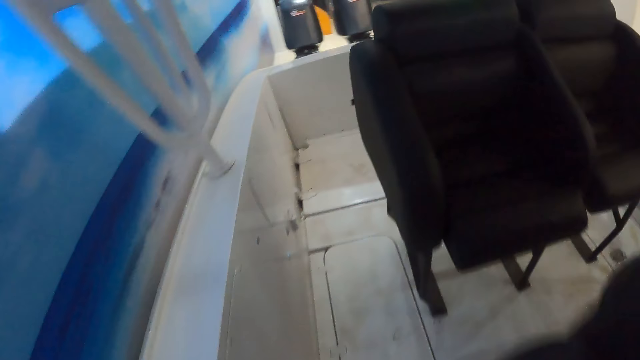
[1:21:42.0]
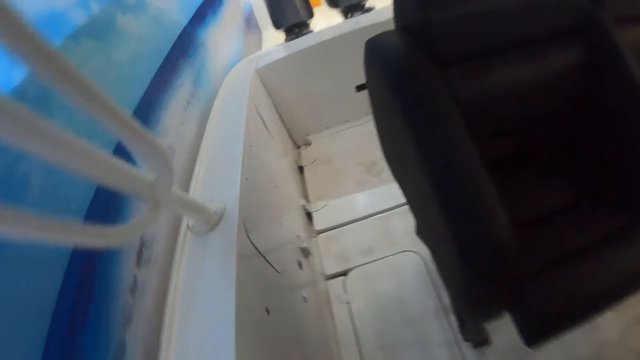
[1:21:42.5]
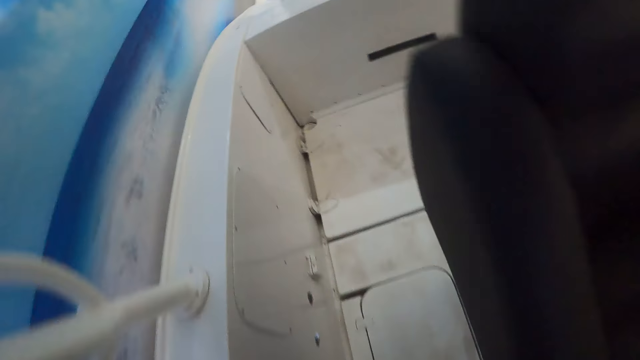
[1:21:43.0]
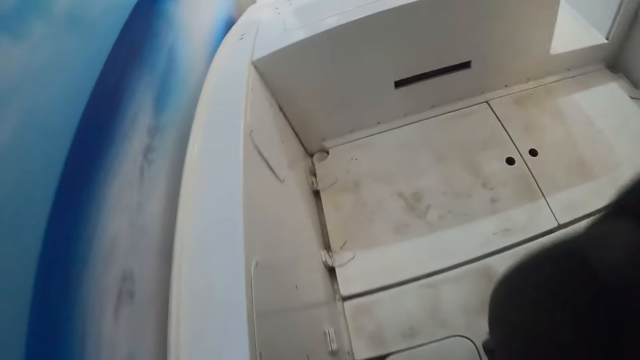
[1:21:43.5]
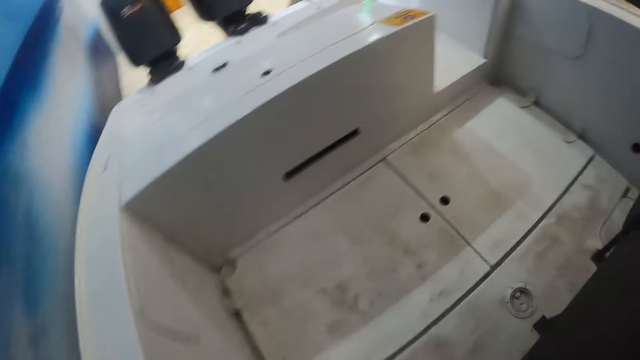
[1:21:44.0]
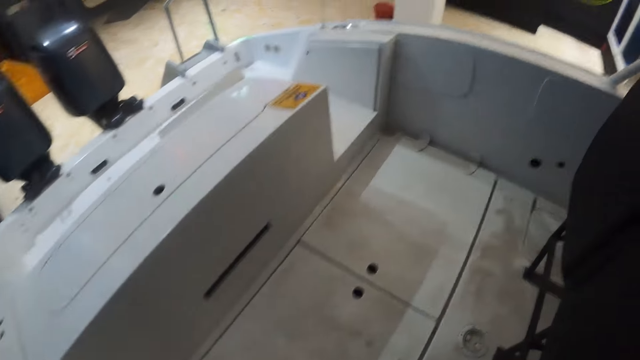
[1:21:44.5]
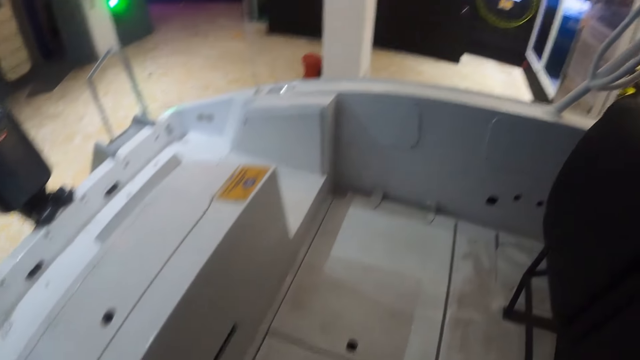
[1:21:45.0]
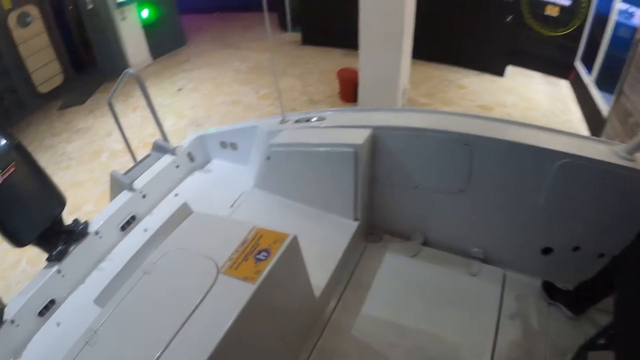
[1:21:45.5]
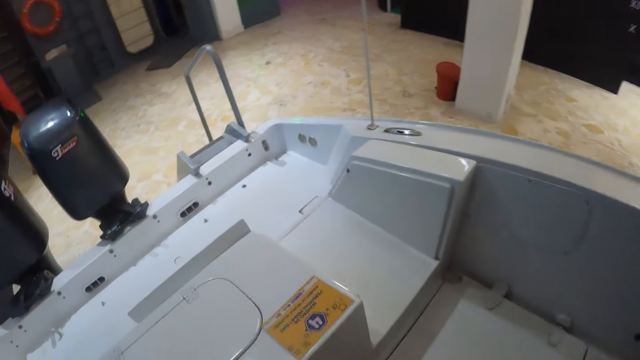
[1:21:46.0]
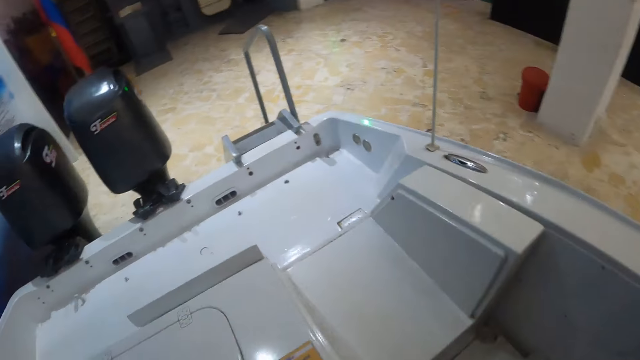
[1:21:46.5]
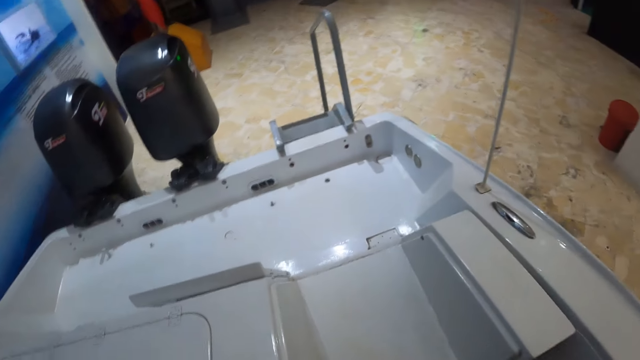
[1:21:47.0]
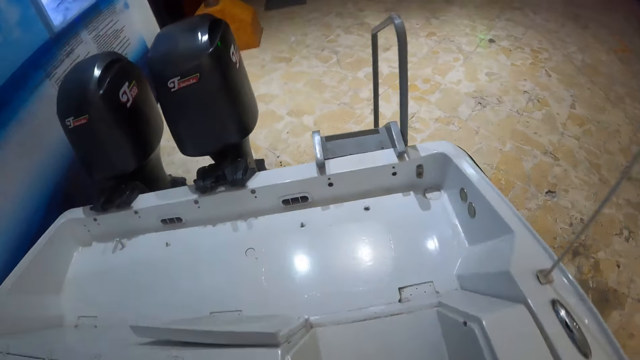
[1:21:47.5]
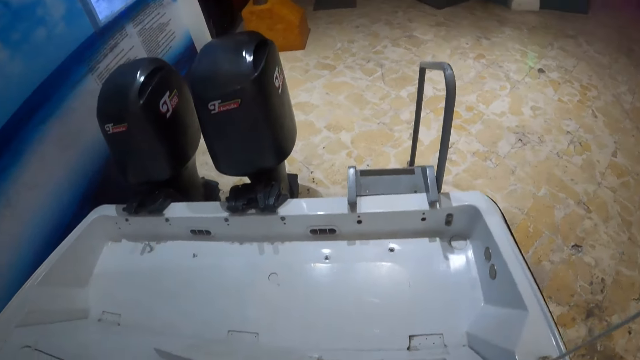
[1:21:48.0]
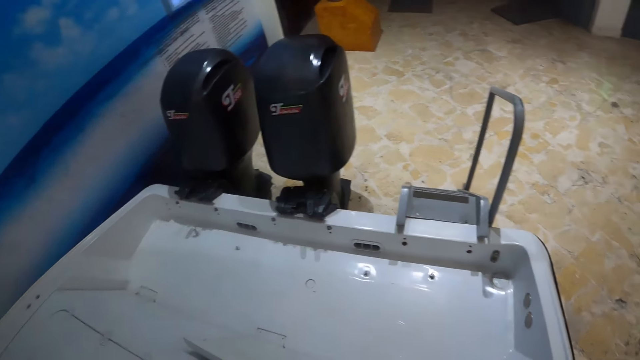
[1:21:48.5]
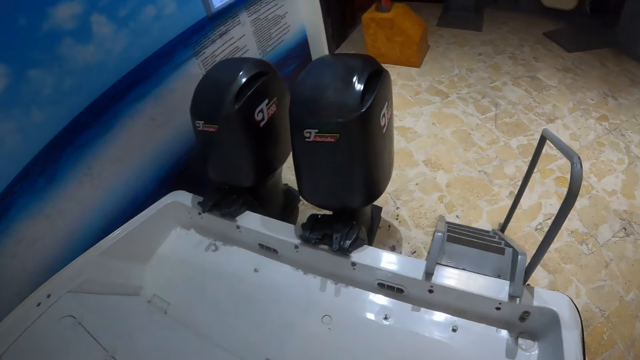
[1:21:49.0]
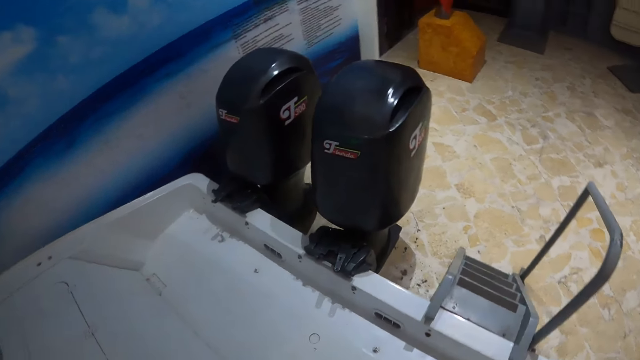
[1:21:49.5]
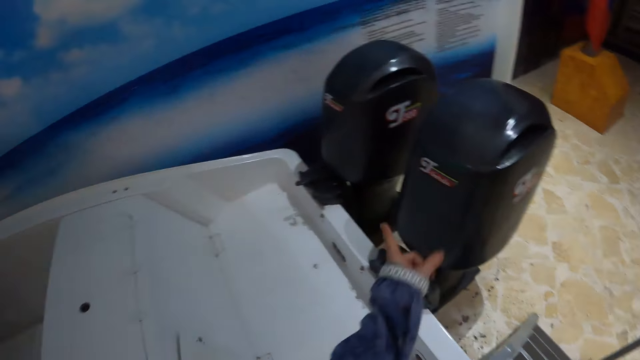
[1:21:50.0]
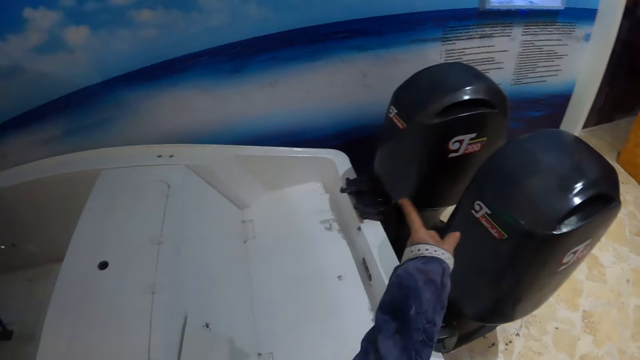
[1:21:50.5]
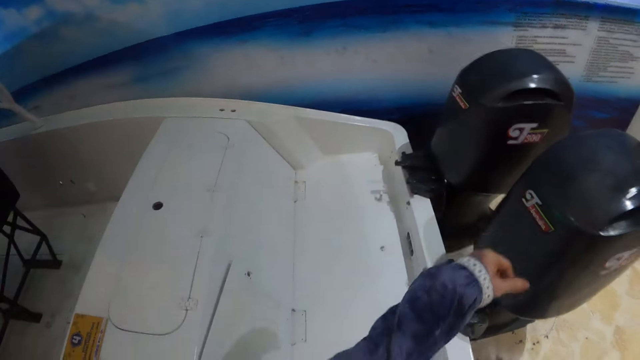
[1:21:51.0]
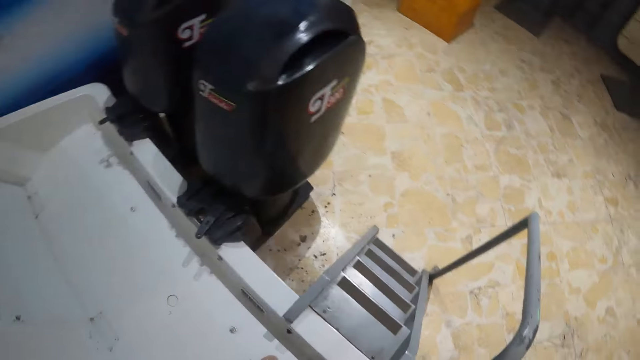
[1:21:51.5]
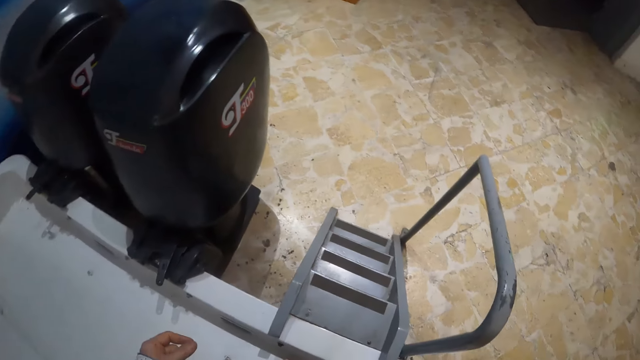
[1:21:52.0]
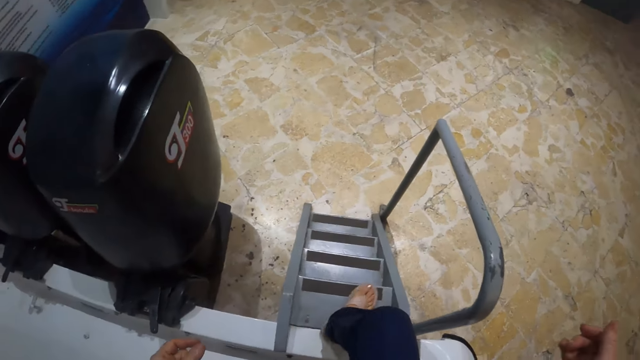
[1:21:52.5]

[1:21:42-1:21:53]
The camera wearer points at the boat engine.

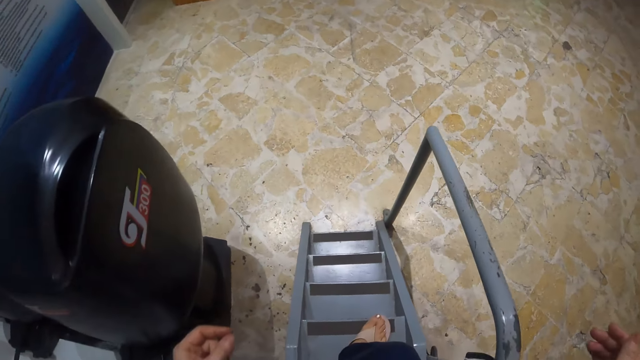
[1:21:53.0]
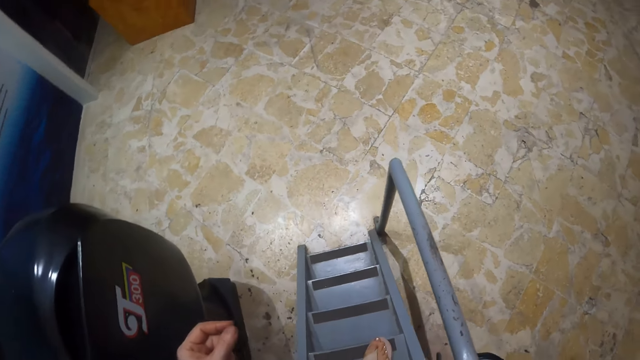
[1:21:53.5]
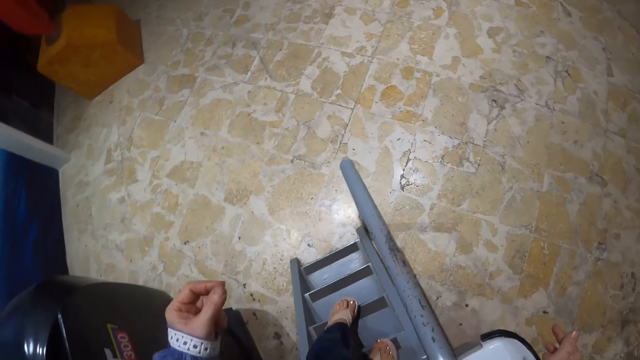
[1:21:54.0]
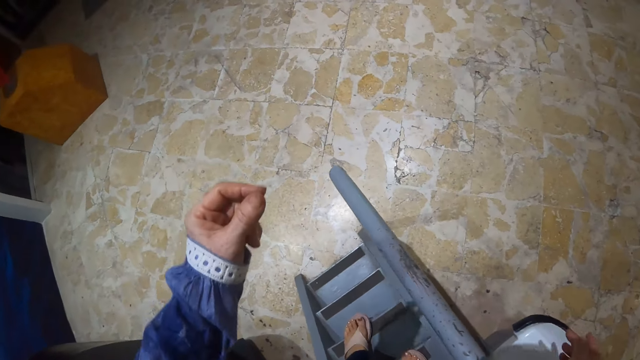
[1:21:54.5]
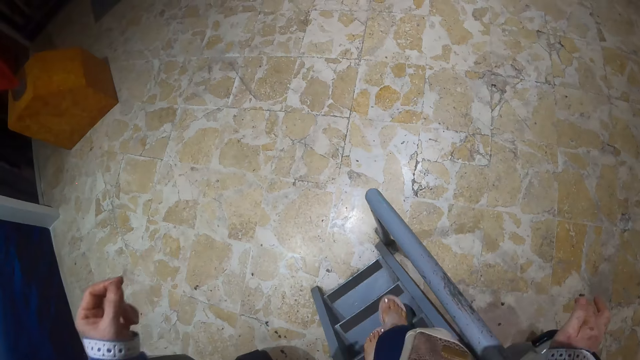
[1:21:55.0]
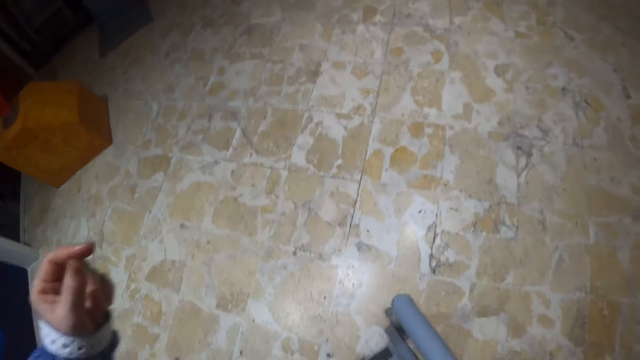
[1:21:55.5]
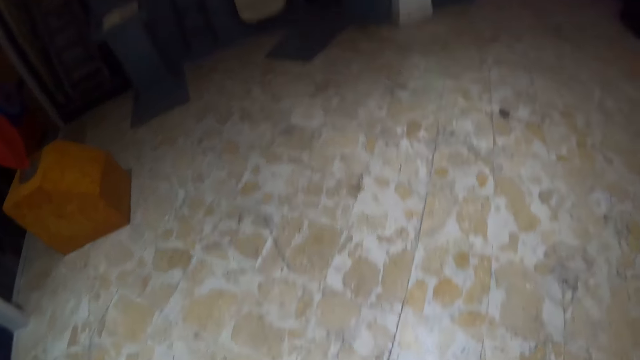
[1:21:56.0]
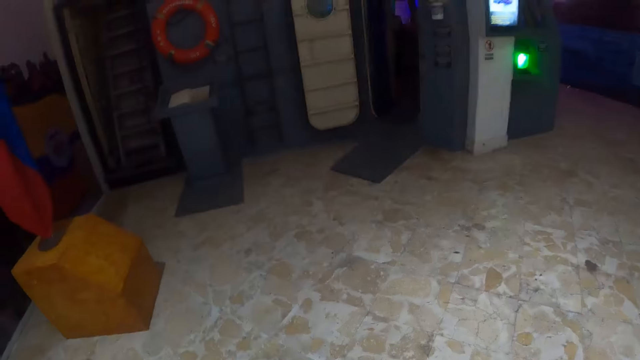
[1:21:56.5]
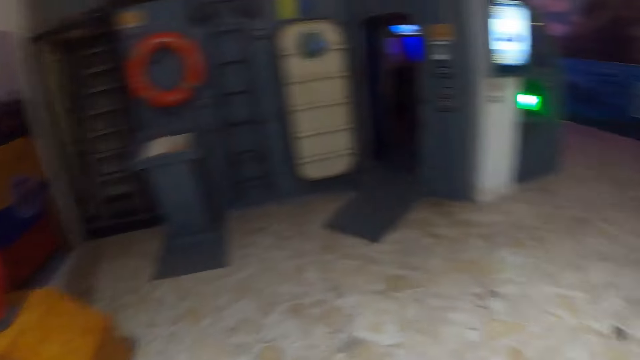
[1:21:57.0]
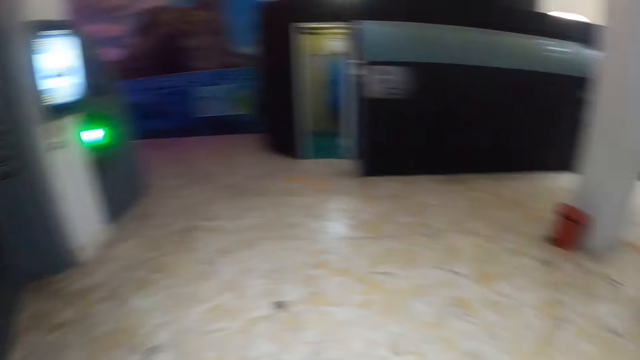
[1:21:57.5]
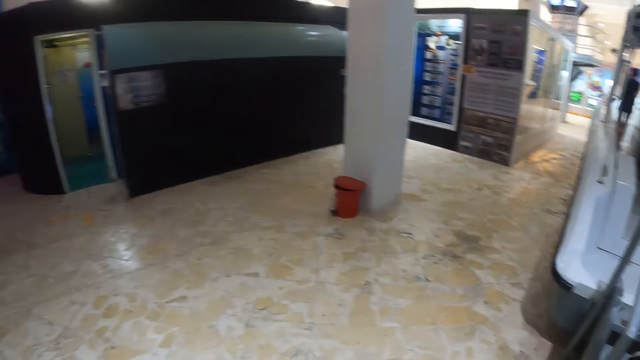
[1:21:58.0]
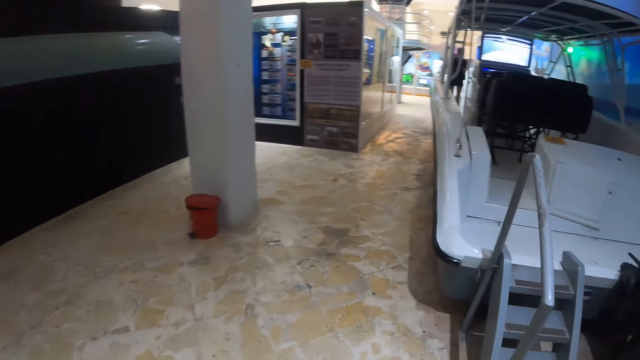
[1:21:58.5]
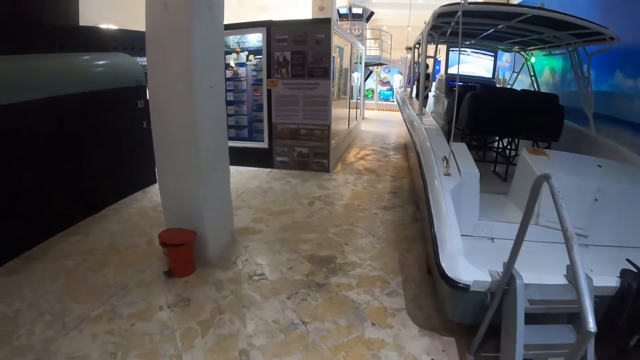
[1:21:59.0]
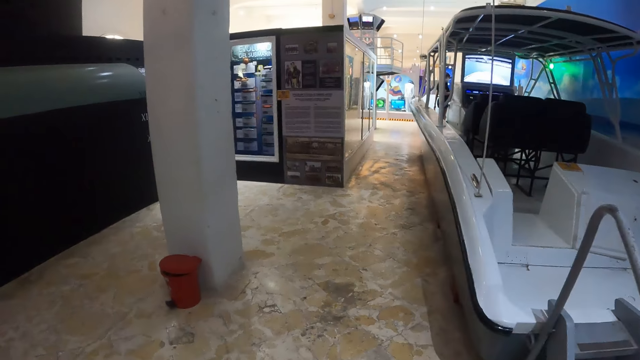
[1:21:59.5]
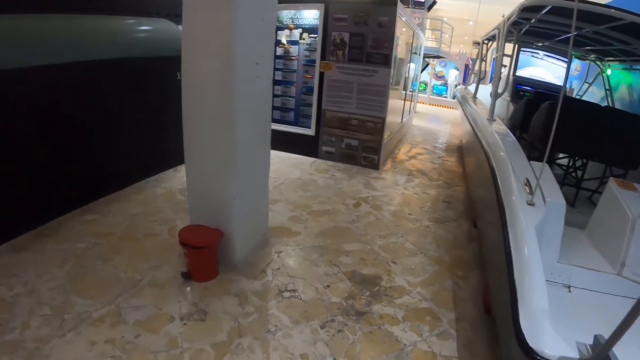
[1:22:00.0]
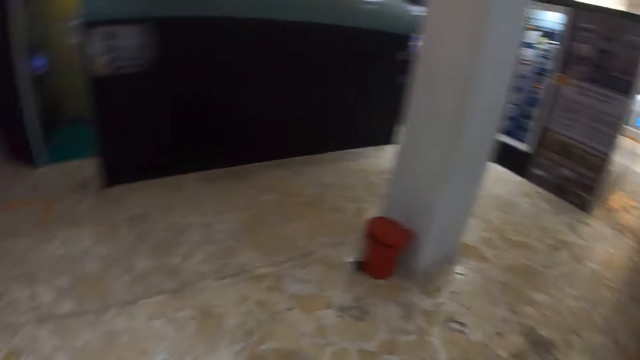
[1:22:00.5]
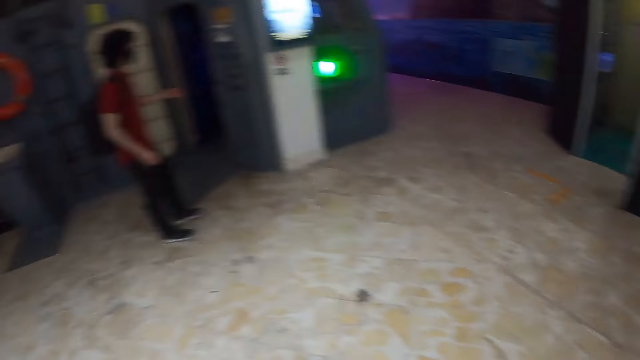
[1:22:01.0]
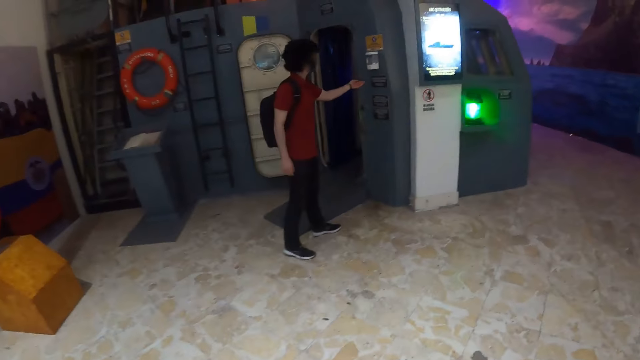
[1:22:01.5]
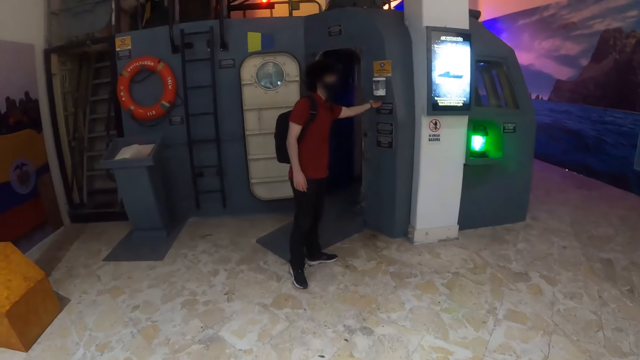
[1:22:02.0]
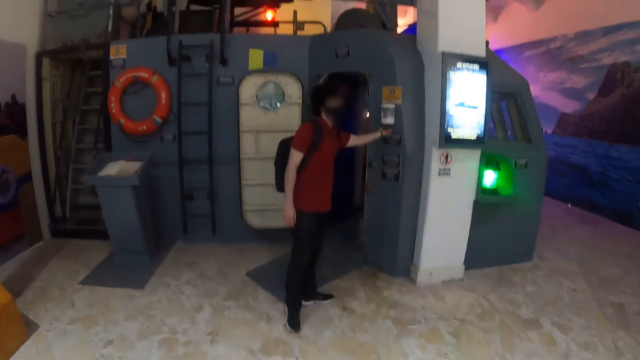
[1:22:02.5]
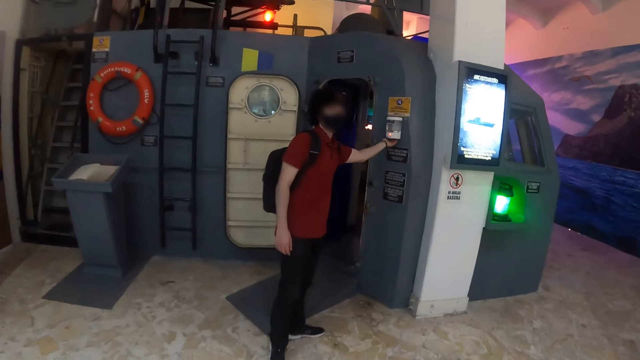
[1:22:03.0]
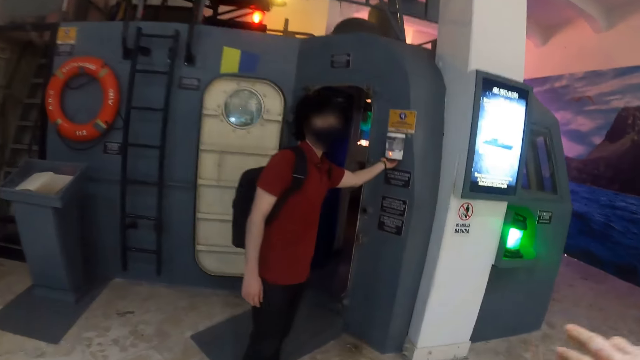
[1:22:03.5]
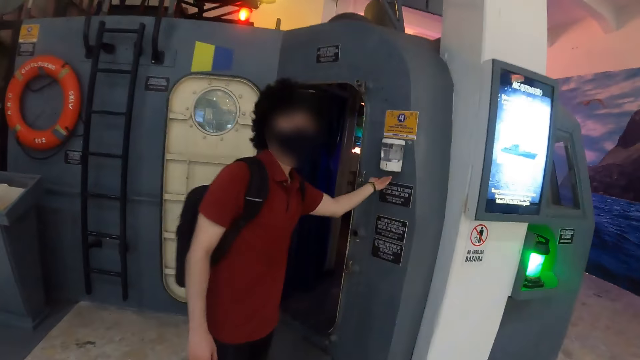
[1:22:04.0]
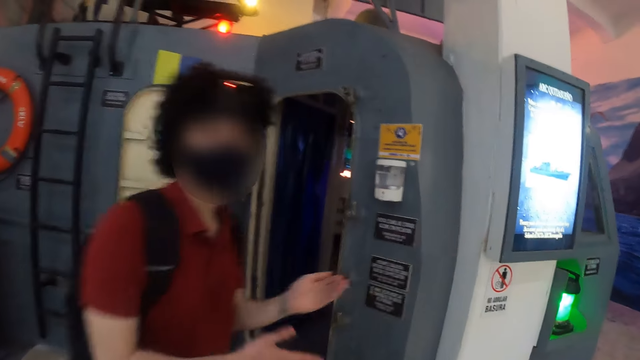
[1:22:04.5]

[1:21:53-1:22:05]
The camera wearer walks downstairs in the boat staircase. They walk in the building, look around, and walk in the building.
